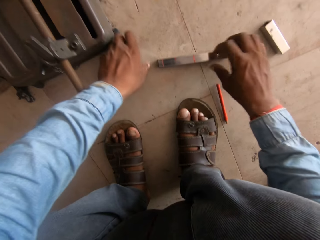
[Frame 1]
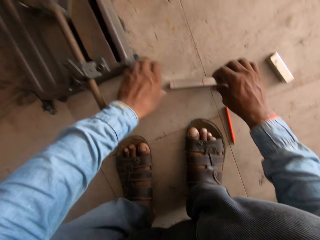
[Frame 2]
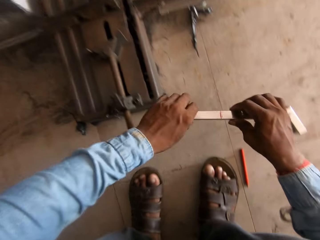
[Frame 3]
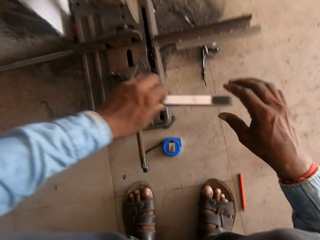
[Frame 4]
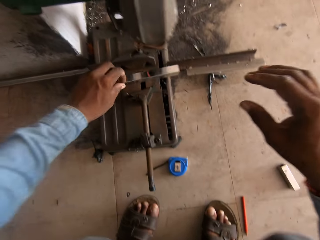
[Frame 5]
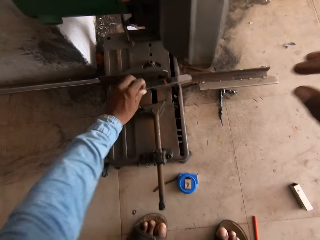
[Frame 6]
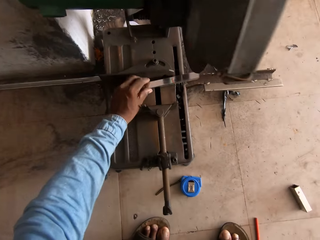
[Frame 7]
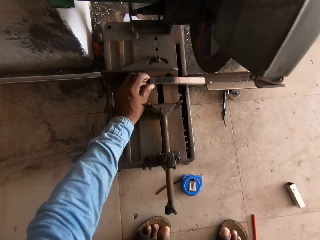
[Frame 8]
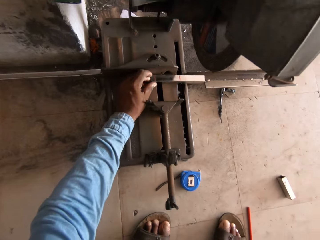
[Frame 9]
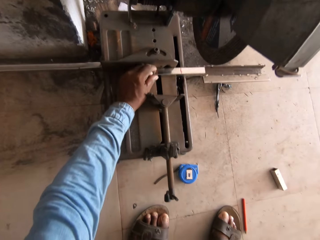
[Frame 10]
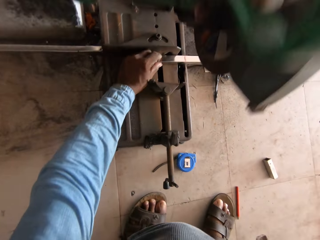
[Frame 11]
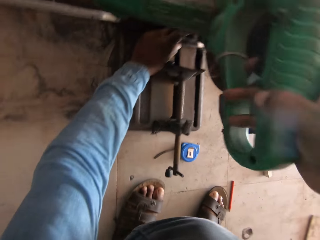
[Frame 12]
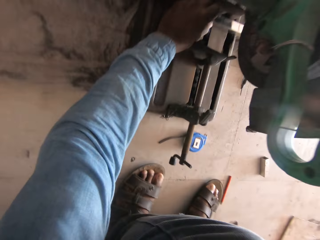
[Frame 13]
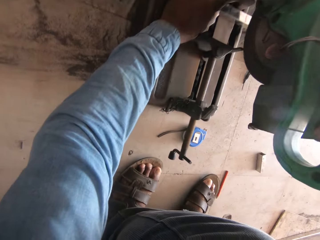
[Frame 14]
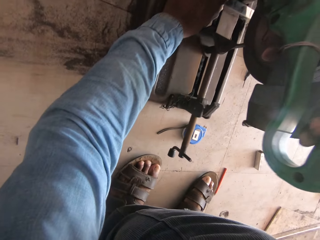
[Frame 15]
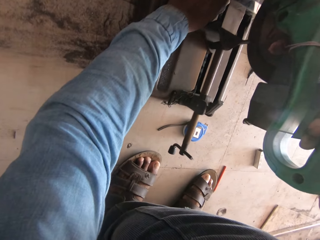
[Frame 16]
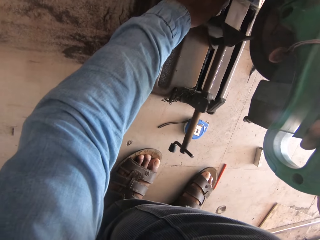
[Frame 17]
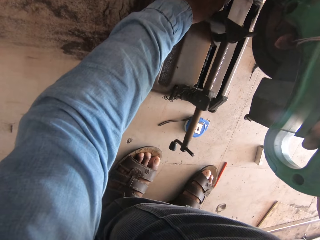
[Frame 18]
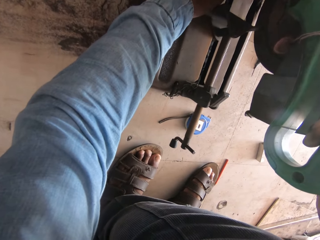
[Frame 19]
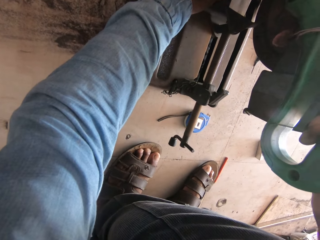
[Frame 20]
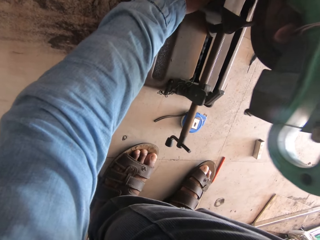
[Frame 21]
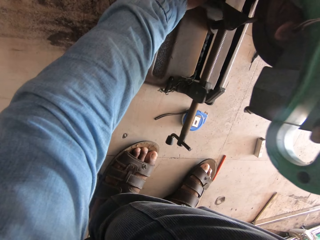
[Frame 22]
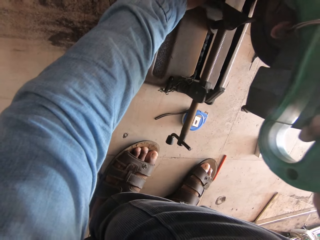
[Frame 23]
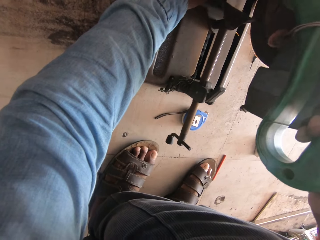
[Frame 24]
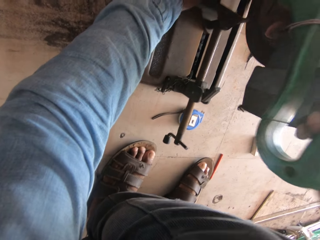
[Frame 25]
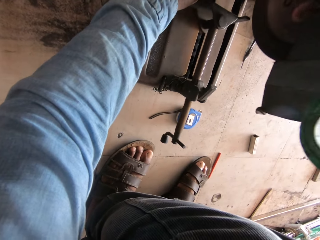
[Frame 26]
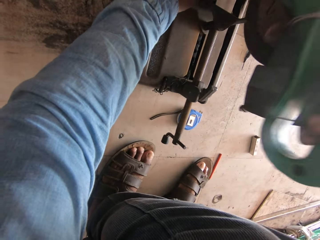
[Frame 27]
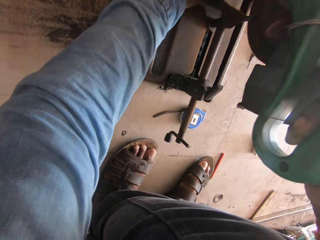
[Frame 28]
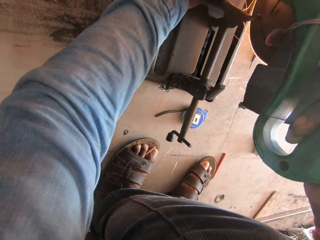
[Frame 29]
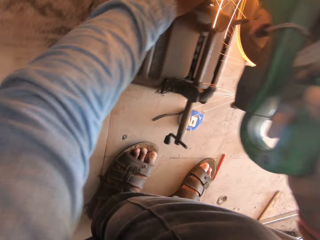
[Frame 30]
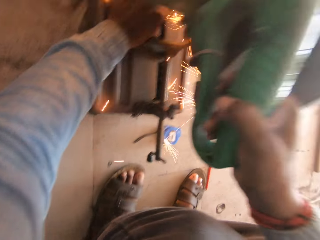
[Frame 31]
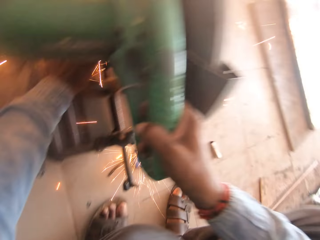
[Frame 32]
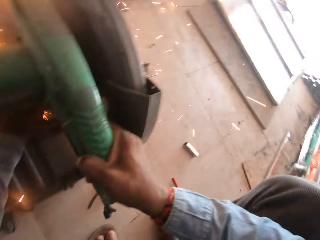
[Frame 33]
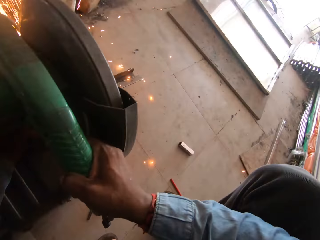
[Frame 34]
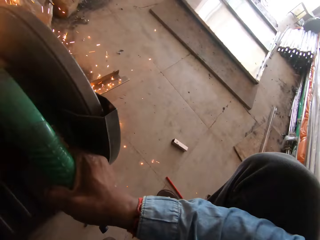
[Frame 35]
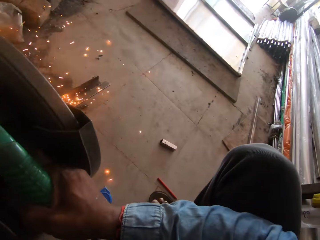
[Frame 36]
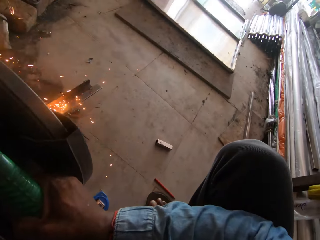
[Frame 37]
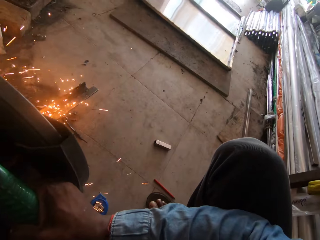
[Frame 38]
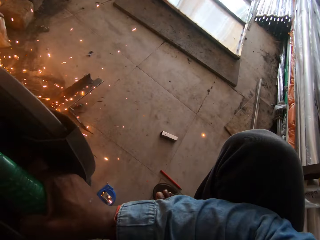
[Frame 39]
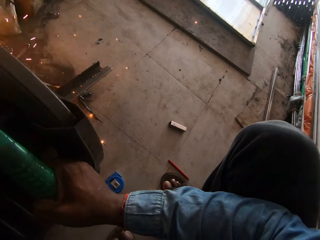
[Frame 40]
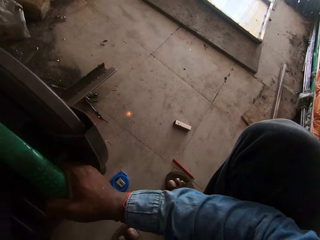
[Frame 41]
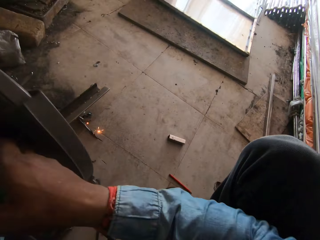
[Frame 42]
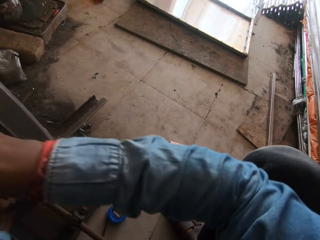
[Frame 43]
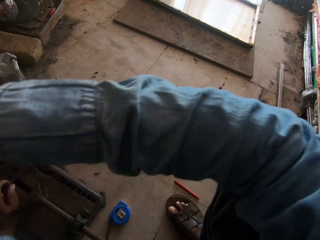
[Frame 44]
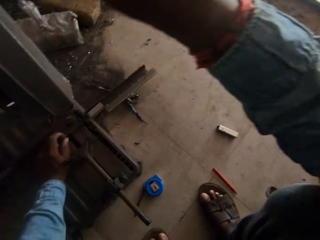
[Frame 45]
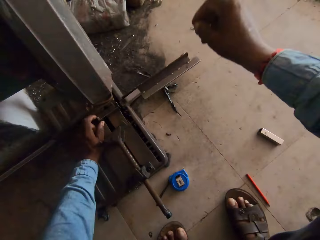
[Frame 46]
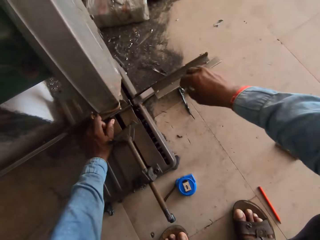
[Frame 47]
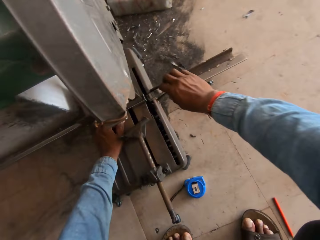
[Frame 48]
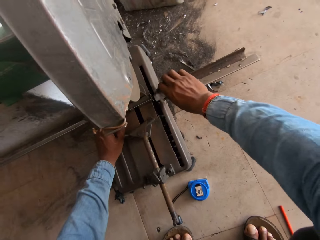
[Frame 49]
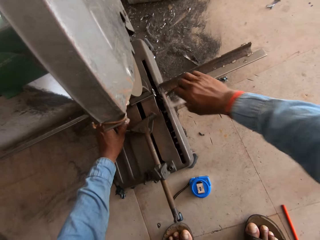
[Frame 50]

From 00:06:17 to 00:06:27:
The camera wearer puts the pencil on the floor. They hold the metal rod with both hands and put the tape measure on the floor. They hold the metal rod with the left hand. They cut the metal bar with a bigger grinder. They hold the machine handle.

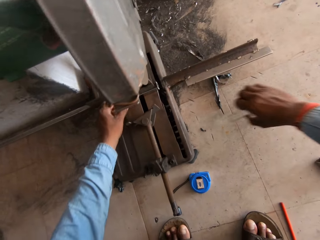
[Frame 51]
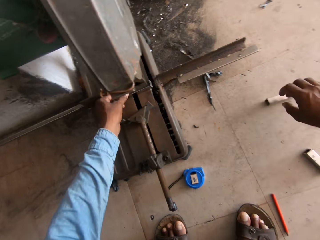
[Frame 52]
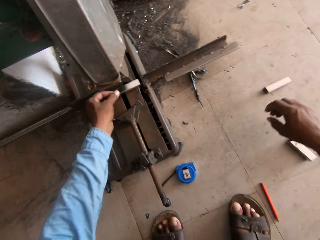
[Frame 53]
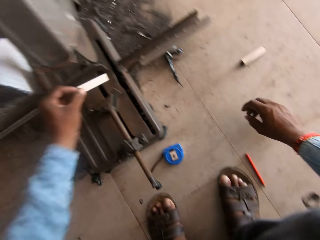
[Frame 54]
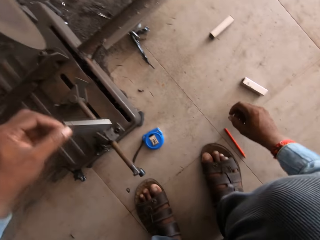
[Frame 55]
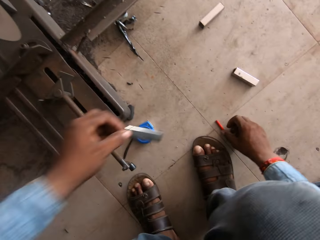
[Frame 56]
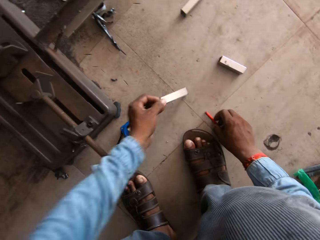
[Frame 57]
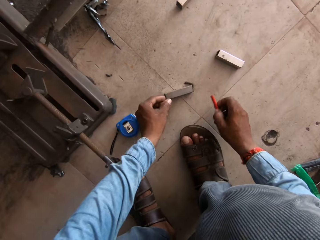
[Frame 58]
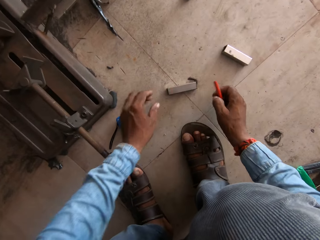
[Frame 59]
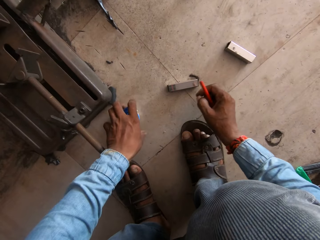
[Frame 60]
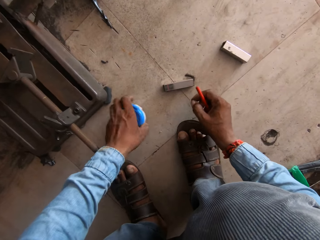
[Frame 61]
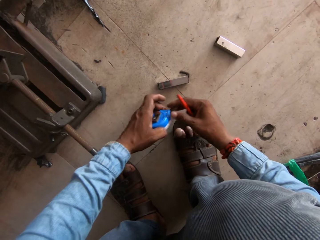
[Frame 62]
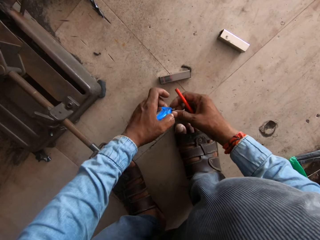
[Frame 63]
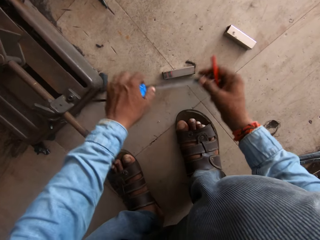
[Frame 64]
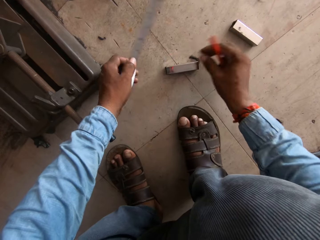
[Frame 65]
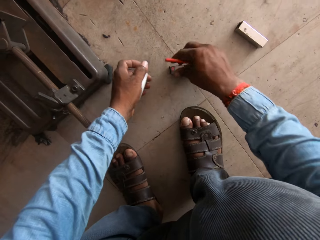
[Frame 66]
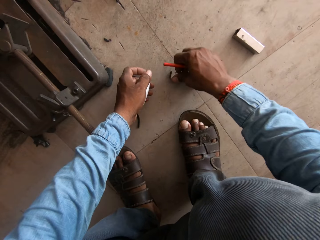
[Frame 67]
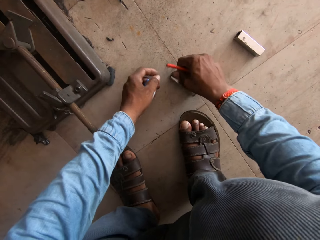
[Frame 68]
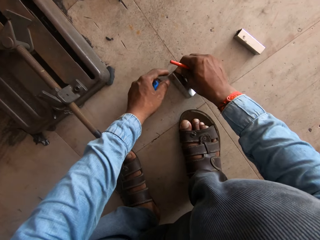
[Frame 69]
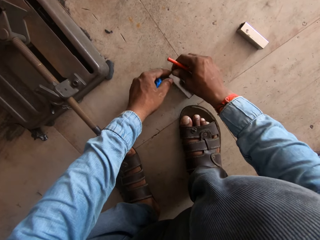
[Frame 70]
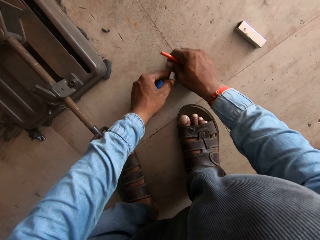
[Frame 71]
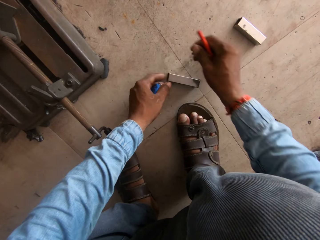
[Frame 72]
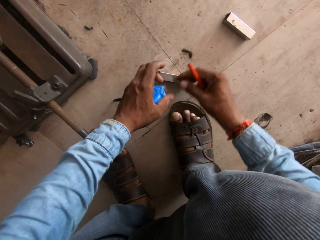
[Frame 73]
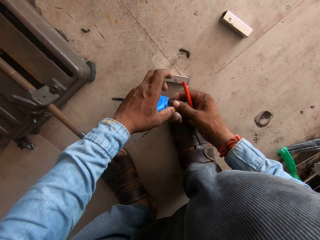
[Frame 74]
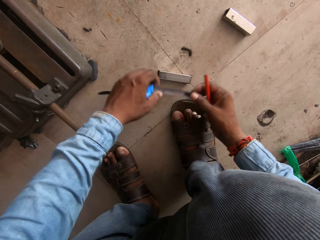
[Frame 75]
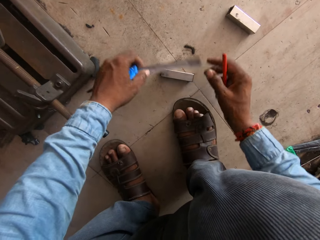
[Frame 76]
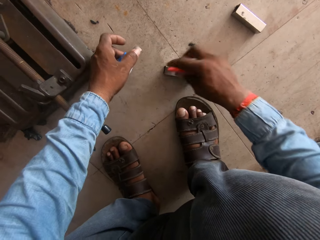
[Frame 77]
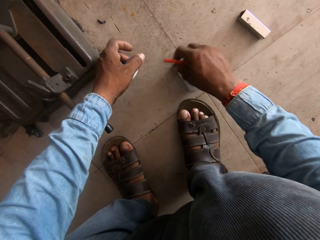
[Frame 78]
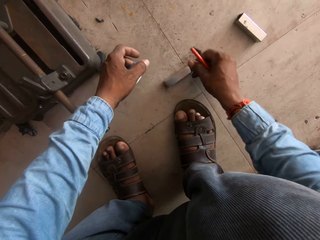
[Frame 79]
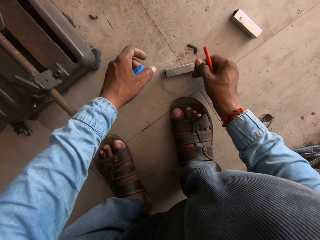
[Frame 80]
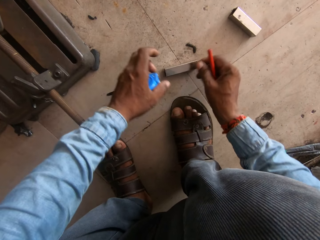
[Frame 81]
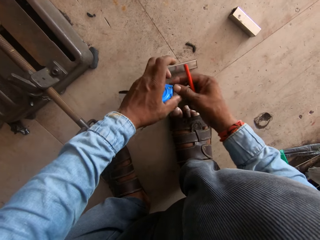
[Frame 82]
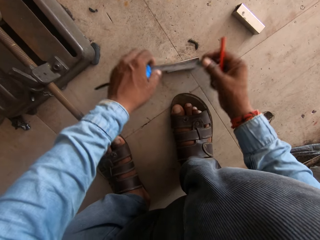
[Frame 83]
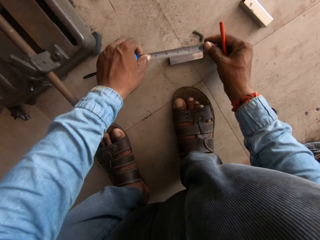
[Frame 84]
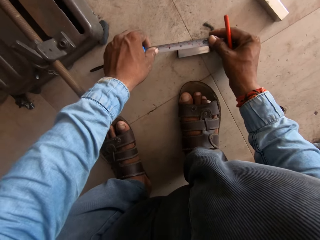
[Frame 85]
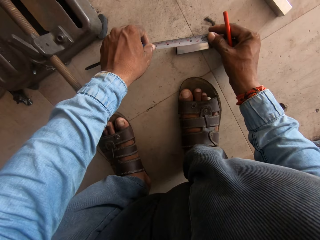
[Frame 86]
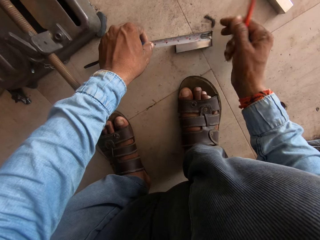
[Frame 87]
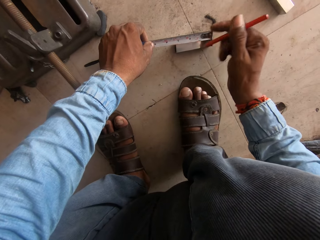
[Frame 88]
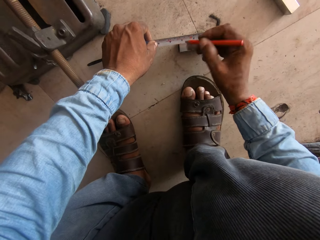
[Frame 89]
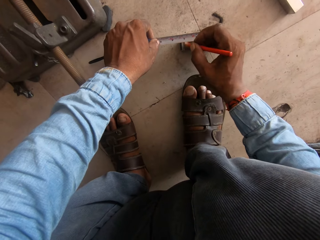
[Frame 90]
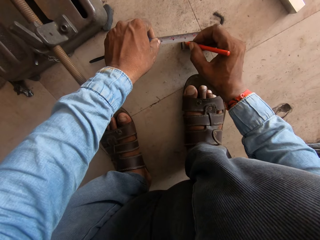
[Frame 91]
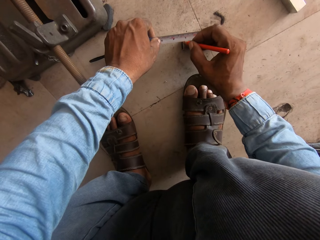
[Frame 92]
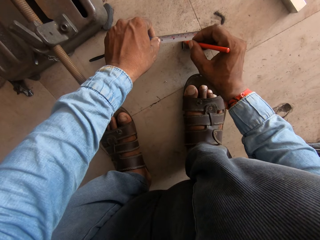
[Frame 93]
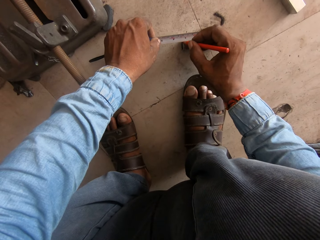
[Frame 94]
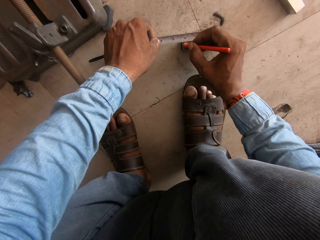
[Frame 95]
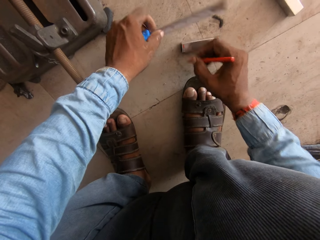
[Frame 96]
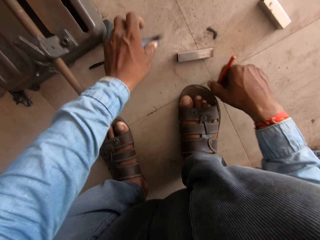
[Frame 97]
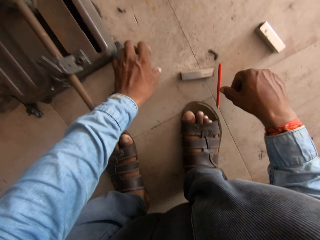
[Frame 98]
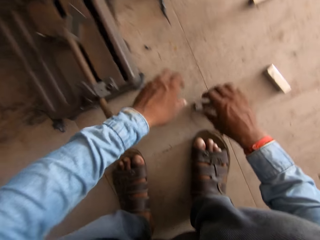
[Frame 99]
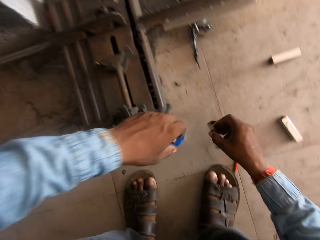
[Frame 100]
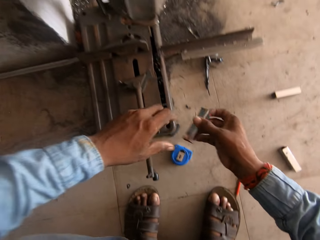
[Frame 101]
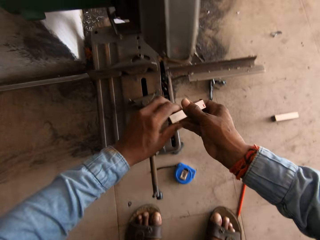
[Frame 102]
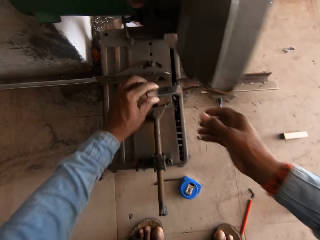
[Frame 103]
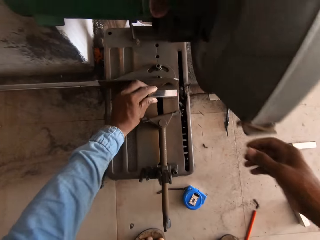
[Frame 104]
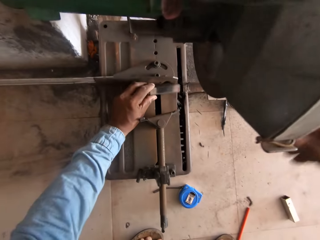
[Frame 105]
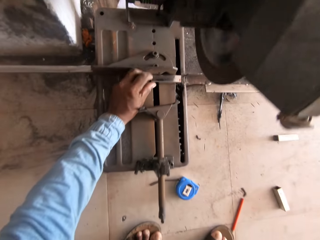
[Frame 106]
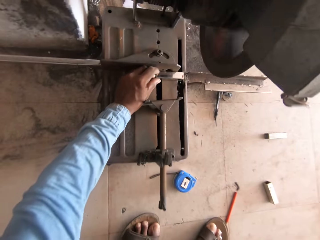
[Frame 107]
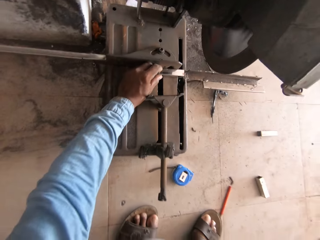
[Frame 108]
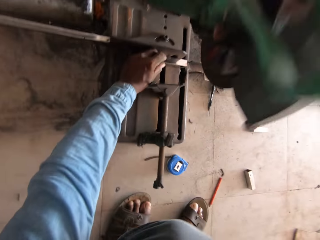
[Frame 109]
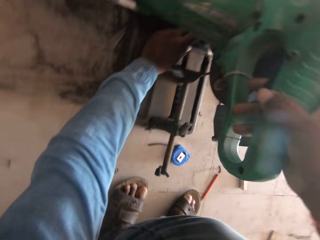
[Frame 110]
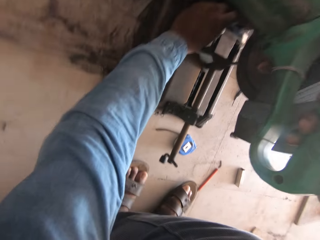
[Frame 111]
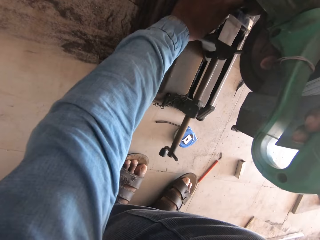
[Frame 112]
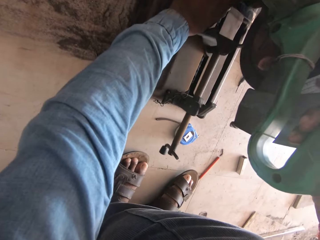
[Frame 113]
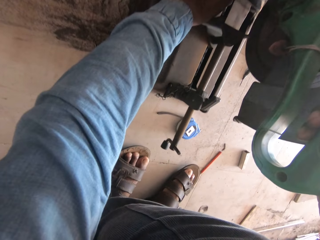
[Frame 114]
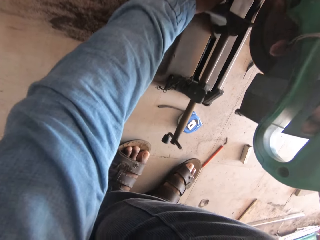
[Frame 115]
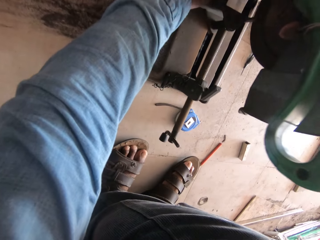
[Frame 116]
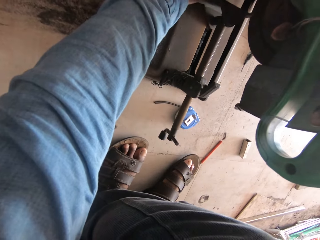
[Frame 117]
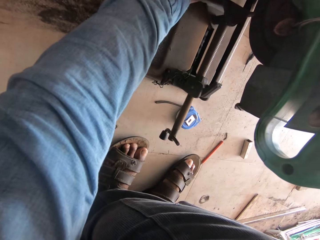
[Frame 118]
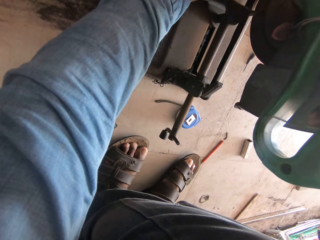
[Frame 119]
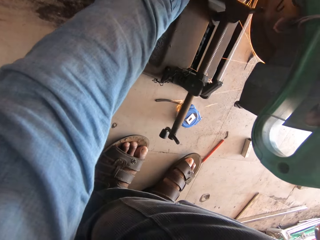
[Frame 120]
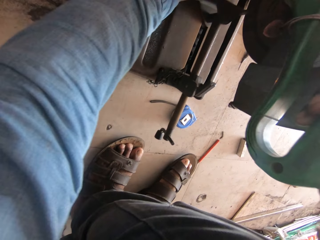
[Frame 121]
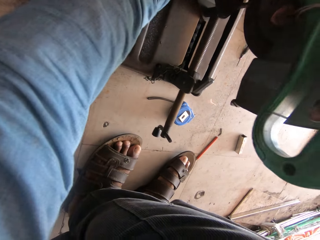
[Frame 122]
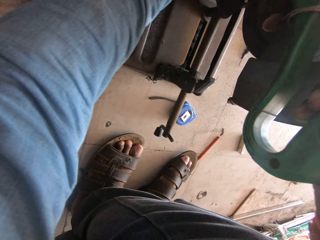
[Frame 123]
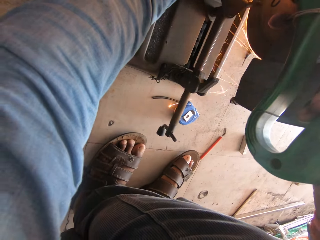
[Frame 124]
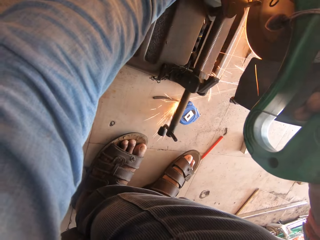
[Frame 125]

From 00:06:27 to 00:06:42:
The camera wearer holds the metal rod with the right hand. They drop the metal rod on the floor. They hold the metal rod with the left hand. They put the metal rod on the floor. They hold the pencil. They hold the tape measure with the left hand. They hold the tape measure with both hands. They measure the metal. They hold the metal rod. They rotate the metal rod. They measure on the metal rod. They mark on the metal rod. They put the tape measure on the floor and put the pencil on the floor. They hold the metal rod with both hands. They hold the metal rod with the left hand. They cut the metal bar with a bigger grinder. They hold the machine handle. They operate on the machine.
